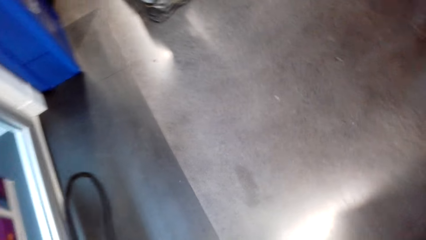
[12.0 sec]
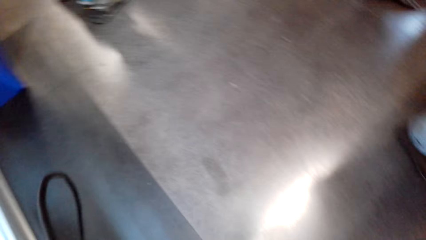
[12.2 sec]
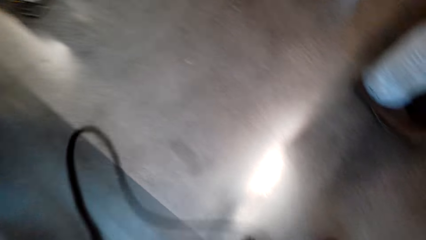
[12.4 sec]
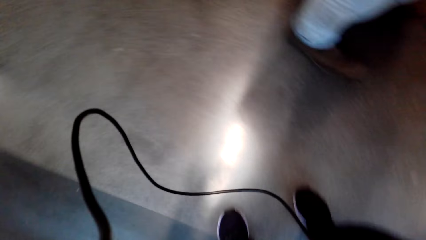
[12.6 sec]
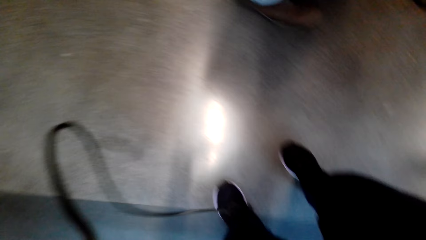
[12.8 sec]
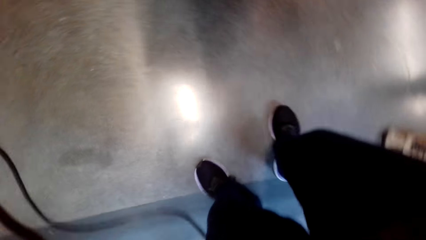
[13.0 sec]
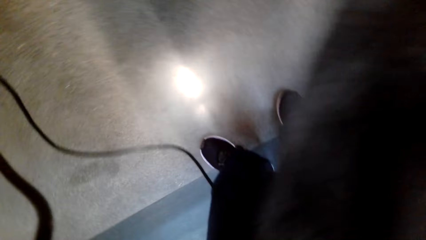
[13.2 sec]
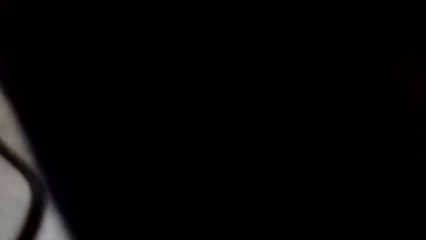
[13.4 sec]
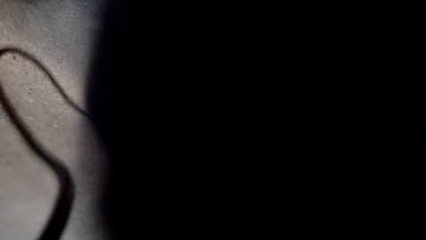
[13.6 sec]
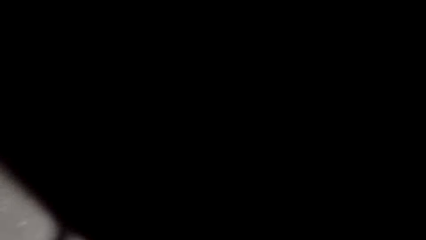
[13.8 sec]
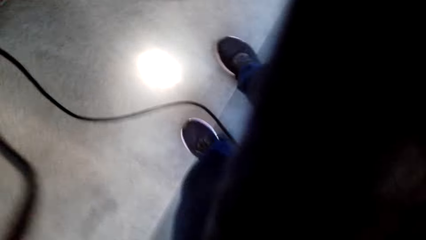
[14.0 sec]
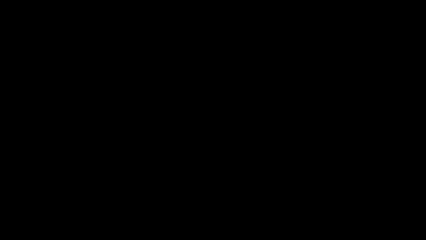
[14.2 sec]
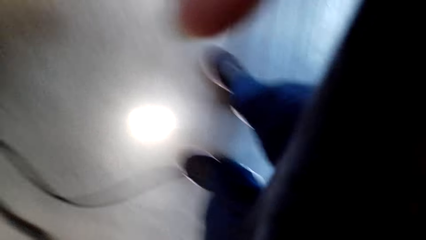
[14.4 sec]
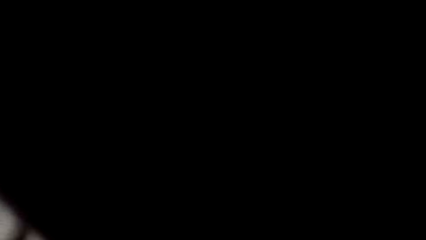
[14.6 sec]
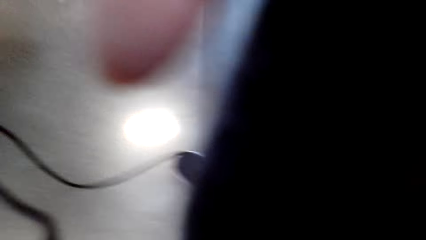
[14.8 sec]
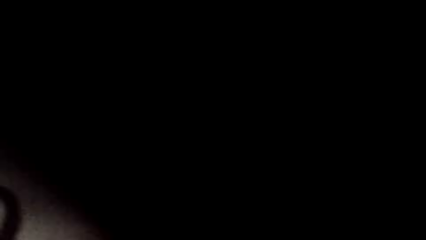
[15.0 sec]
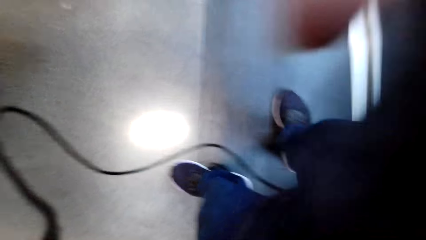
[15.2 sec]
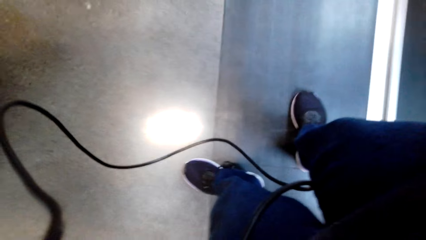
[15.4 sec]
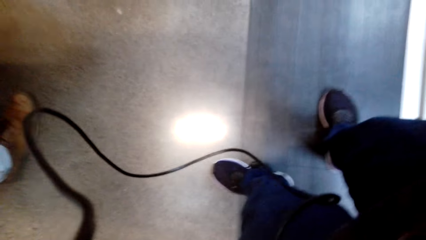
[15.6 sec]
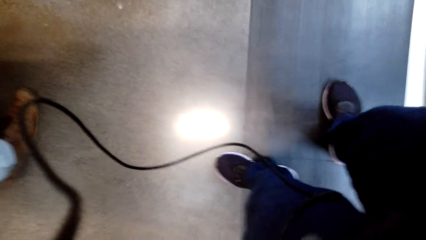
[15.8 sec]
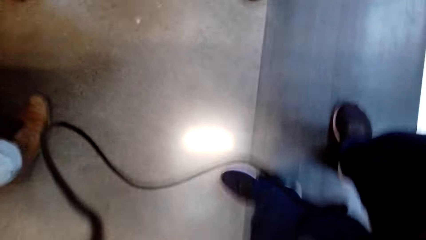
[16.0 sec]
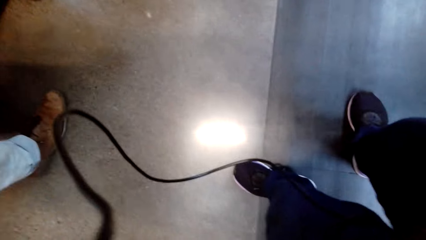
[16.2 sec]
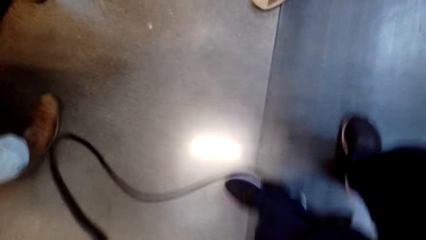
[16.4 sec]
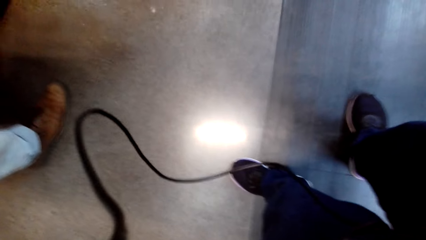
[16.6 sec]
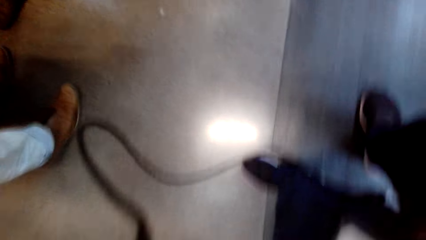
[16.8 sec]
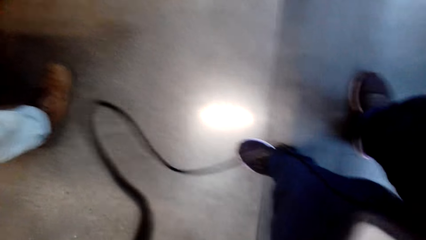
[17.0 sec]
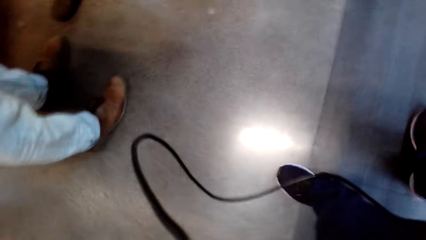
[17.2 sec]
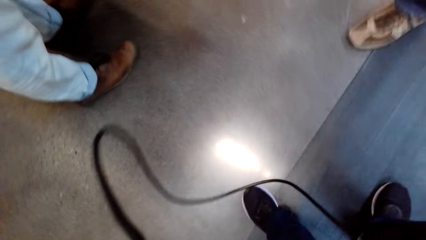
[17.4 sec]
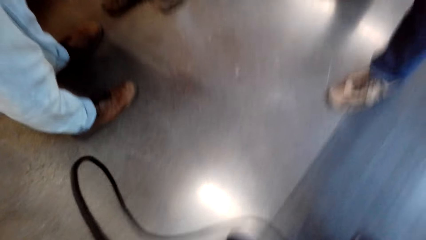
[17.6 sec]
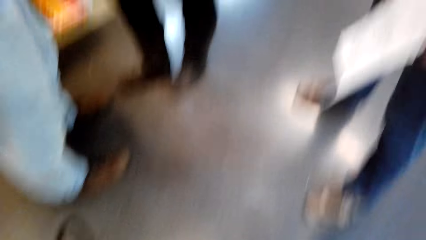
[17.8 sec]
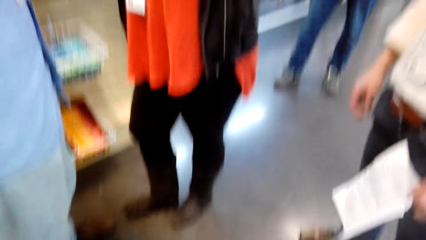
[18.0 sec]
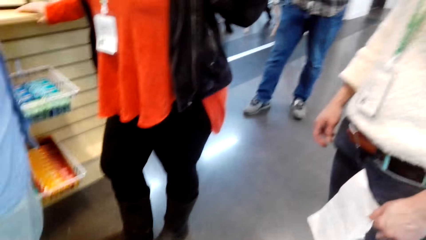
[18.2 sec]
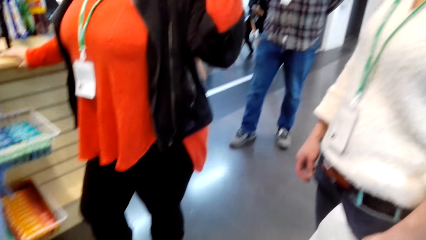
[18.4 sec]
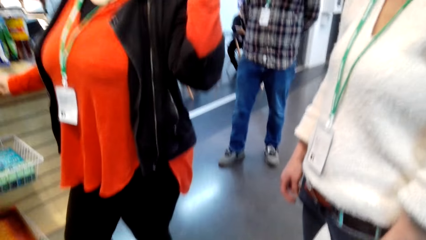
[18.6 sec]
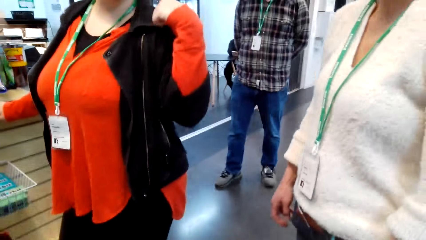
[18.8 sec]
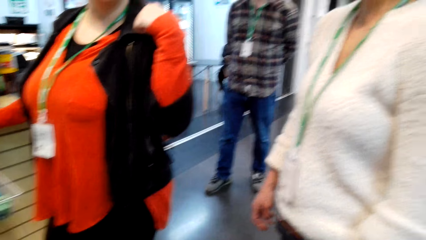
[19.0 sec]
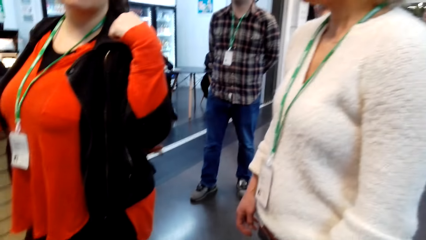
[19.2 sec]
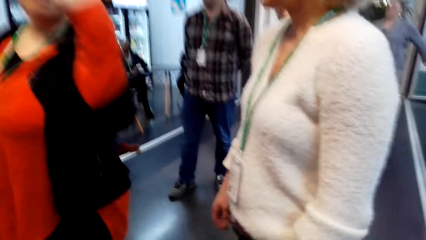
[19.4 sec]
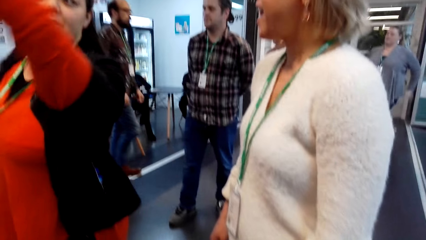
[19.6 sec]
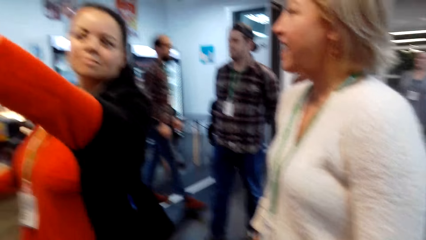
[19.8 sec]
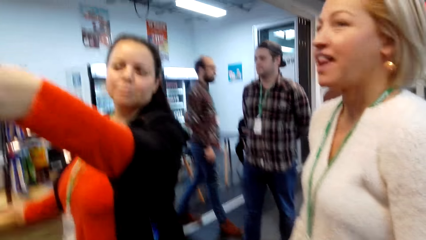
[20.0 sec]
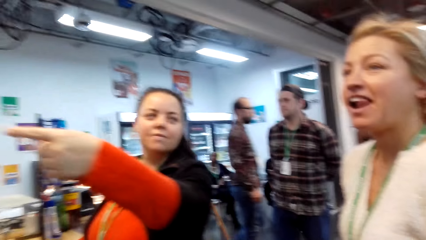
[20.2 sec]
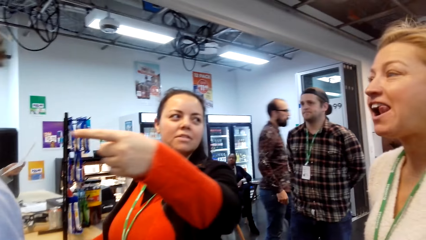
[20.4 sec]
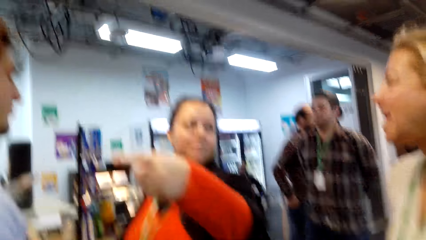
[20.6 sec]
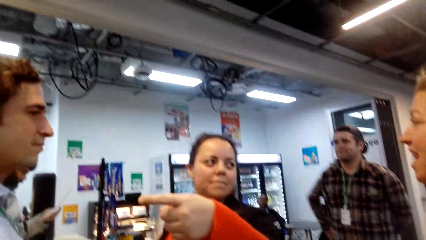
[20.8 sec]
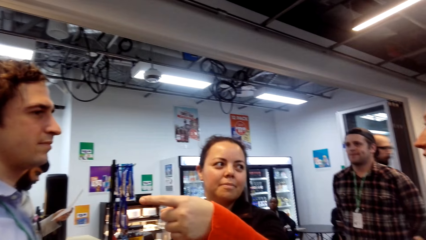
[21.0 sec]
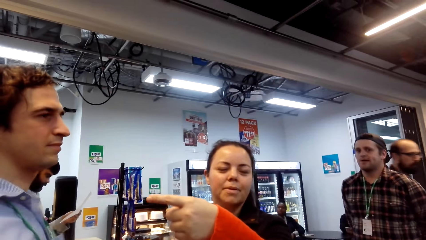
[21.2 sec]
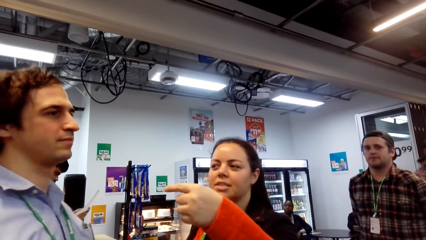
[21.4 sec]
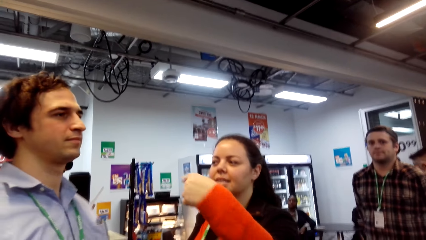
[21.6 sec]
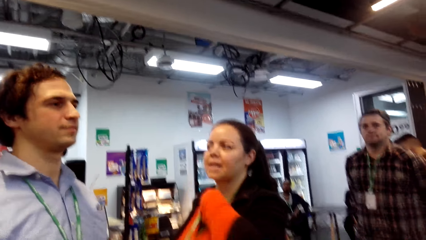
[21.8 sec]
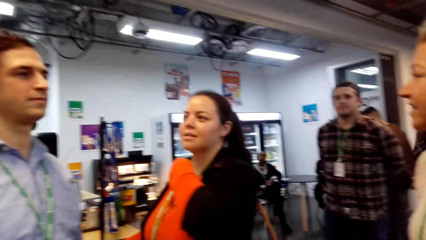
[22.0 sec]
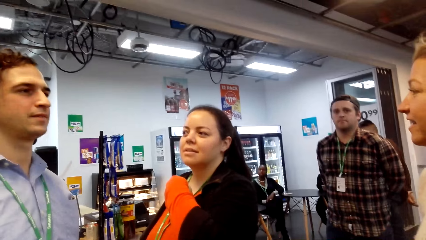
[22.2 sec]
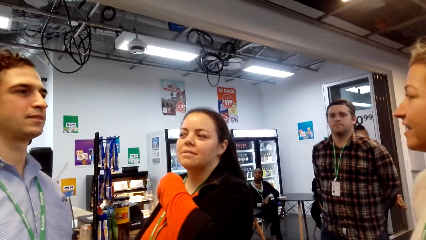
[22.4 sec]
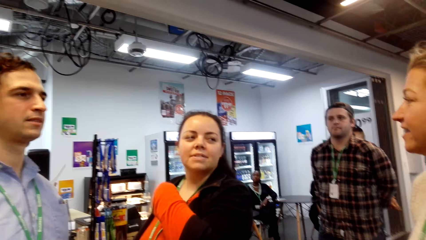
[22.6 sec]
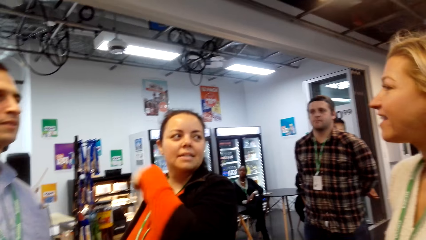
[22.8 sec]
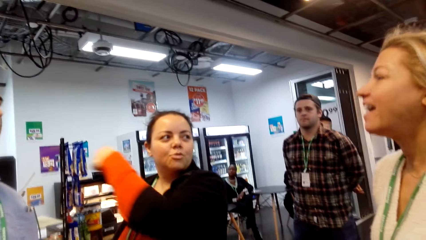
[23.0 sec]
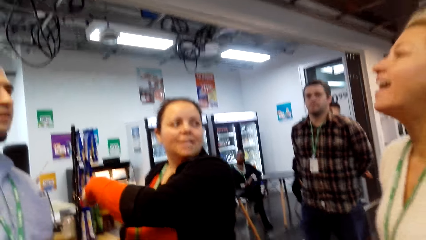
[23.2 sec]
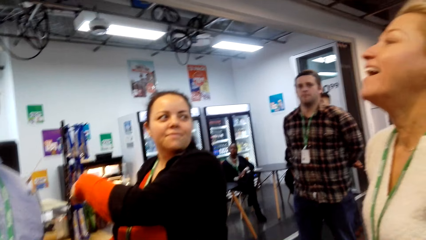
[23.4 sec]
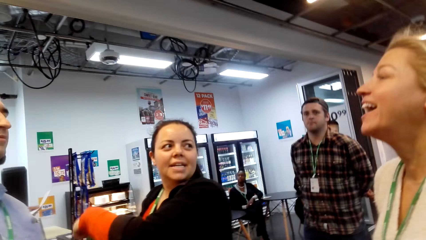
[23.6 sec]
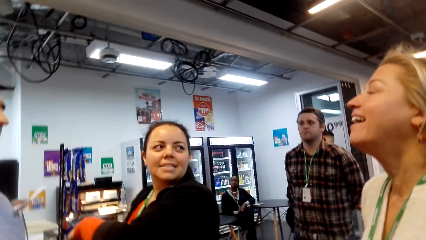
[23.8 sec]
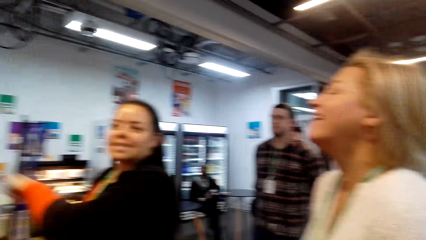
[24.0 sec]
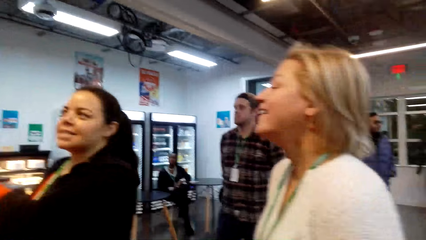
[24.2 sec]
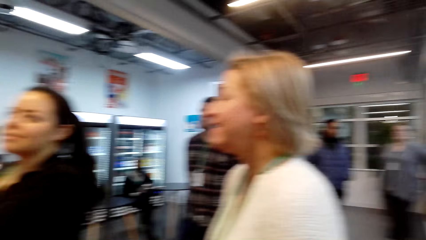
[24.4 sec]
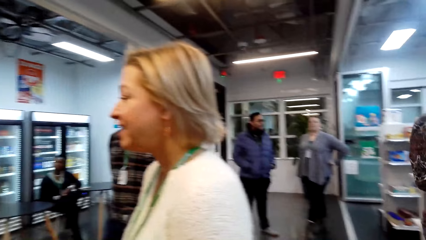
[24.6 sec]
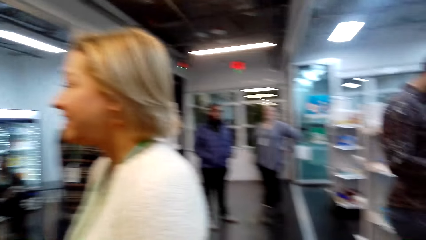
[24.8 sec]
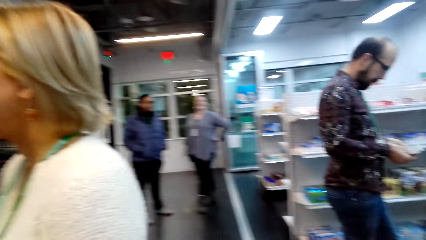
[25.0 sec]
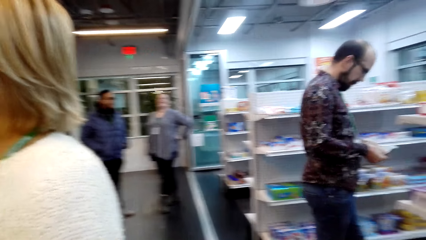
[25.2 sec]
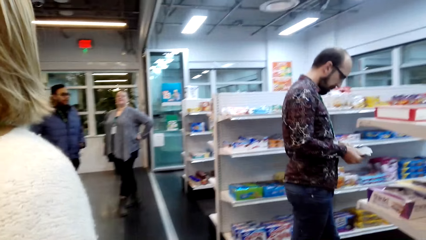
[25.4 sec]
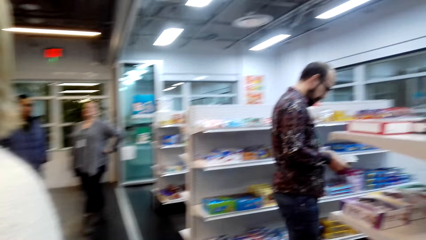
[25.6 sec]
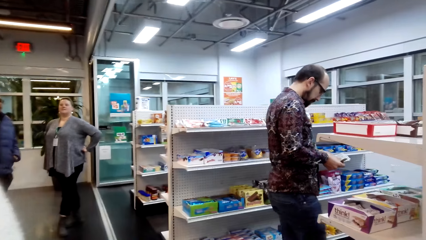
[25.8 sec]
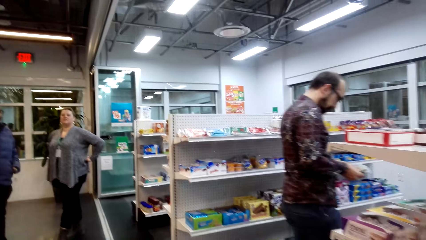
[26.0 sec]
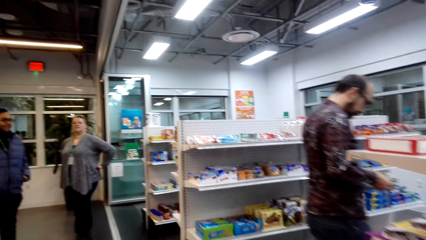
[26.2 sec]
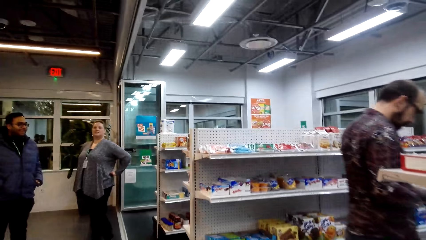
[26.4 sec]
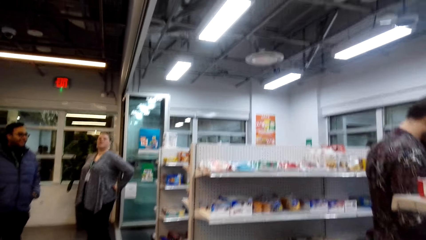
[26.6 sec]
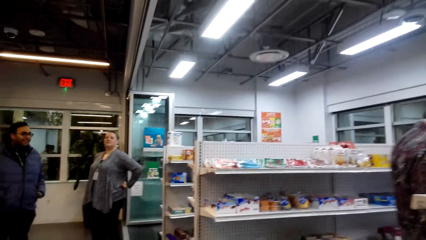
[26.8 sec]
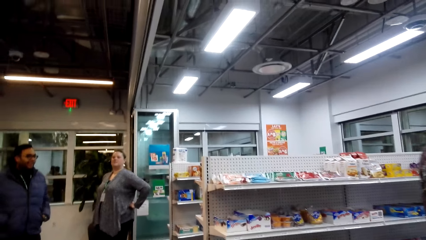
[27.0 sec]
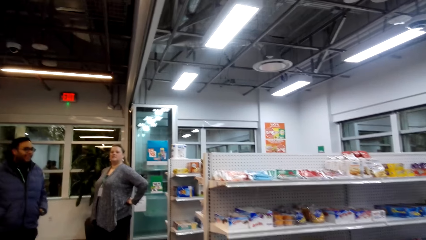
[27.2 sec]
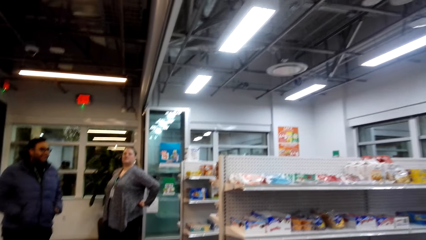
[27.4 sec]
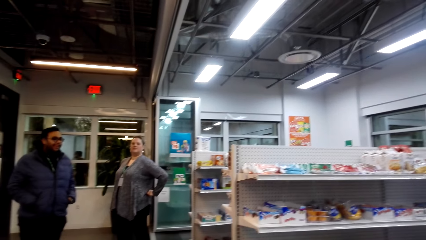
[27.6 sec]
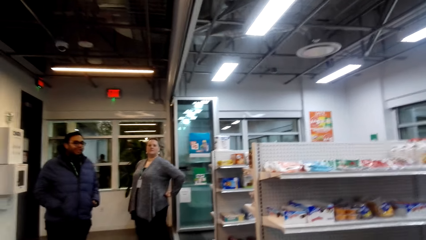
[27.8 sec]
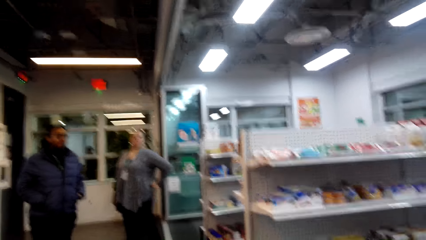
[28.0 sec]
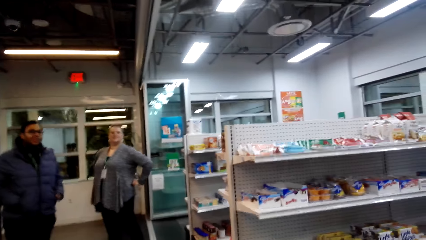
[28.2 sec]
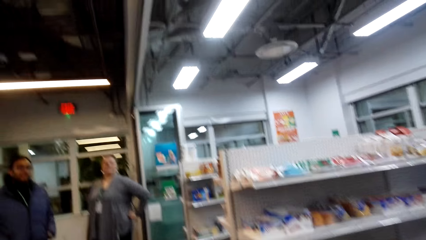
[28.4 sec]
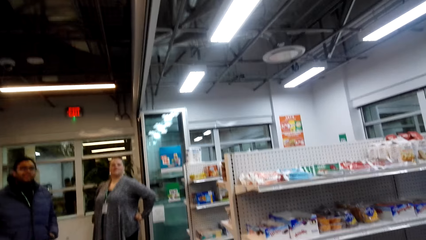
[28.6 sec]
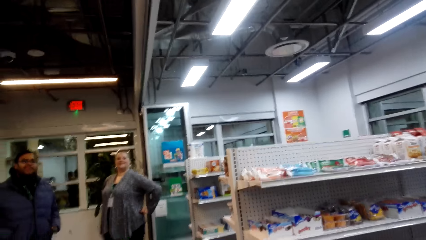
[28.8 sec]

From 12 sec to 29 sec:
The camera wearer scrapes at something.
